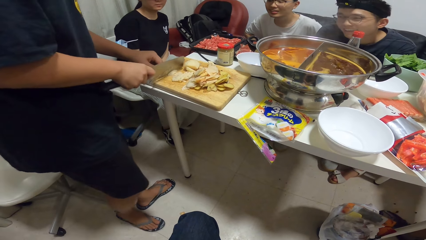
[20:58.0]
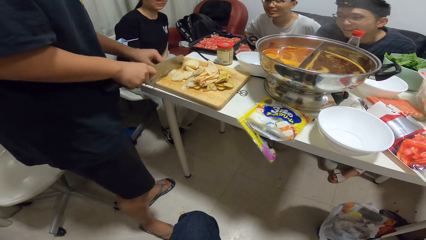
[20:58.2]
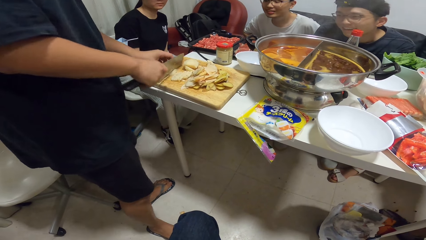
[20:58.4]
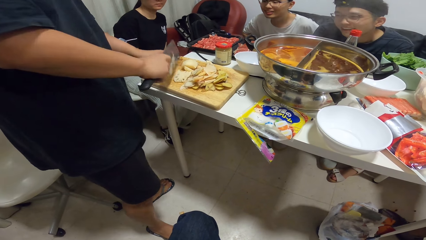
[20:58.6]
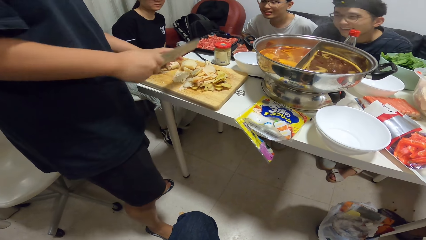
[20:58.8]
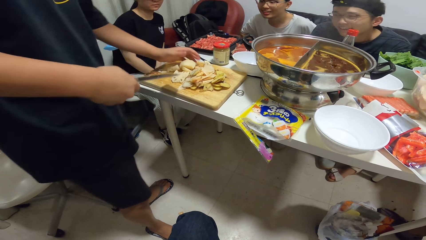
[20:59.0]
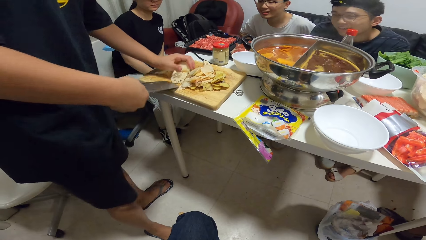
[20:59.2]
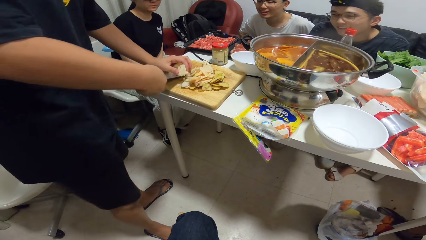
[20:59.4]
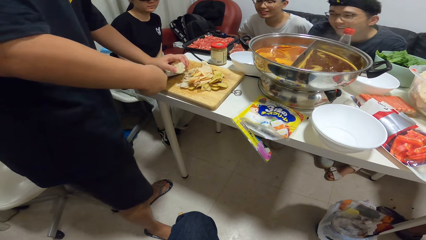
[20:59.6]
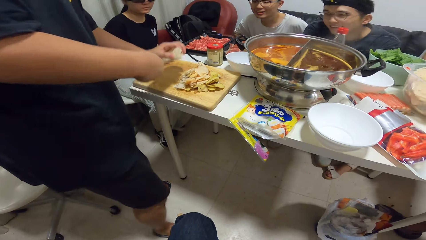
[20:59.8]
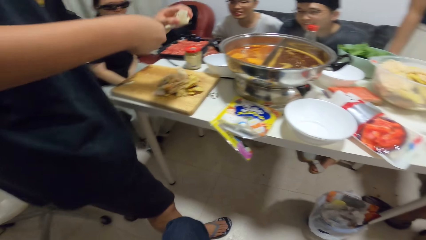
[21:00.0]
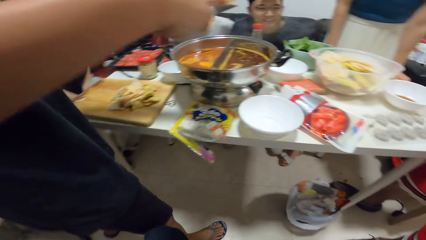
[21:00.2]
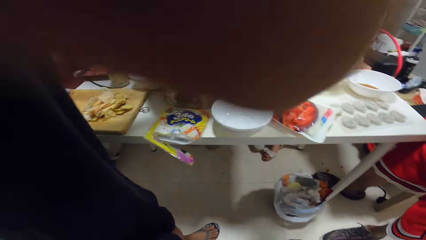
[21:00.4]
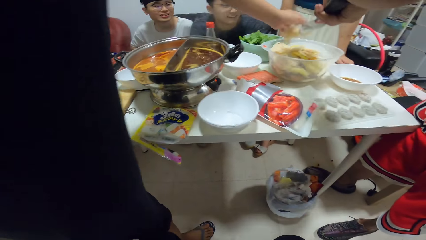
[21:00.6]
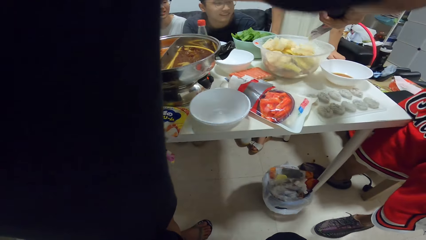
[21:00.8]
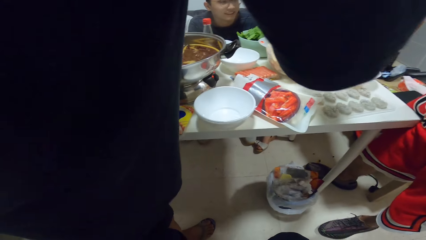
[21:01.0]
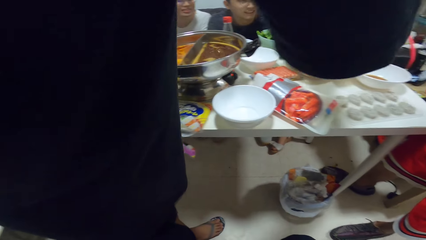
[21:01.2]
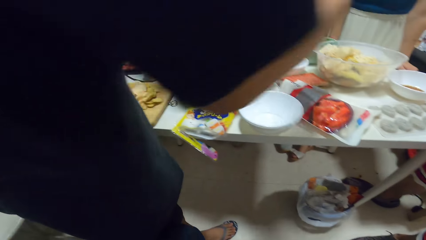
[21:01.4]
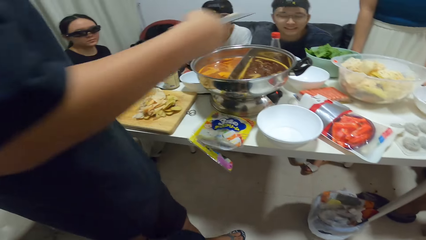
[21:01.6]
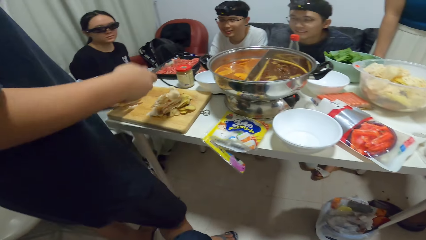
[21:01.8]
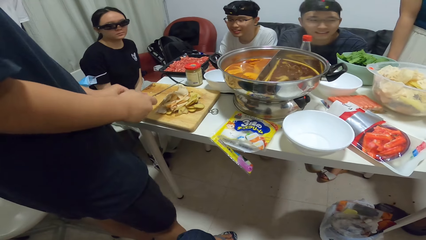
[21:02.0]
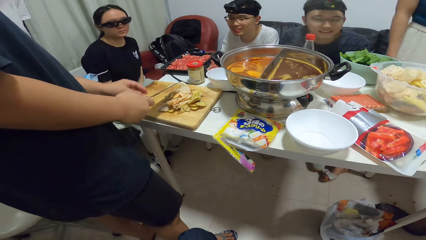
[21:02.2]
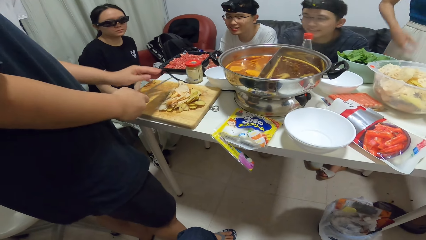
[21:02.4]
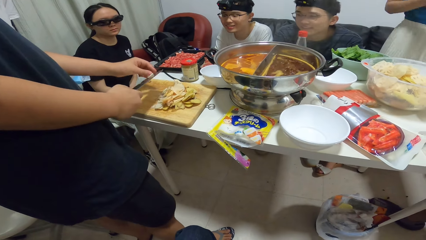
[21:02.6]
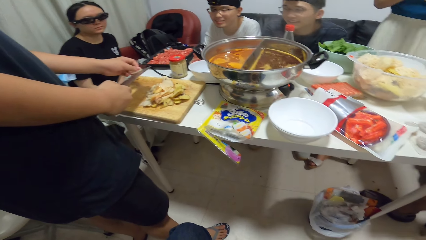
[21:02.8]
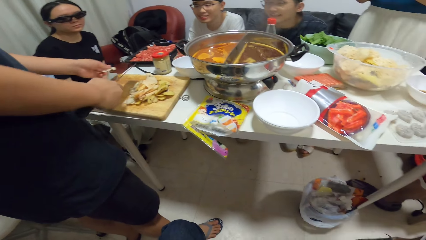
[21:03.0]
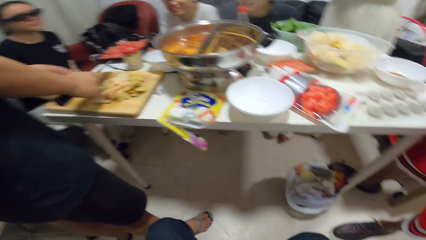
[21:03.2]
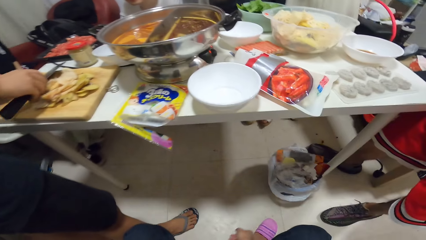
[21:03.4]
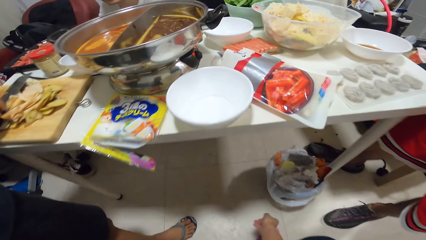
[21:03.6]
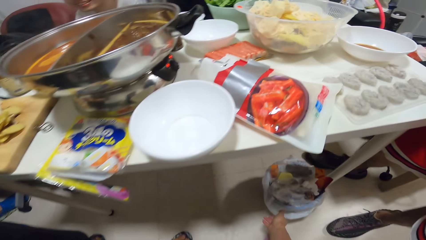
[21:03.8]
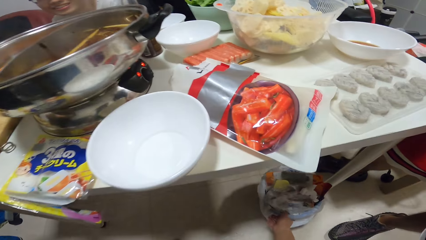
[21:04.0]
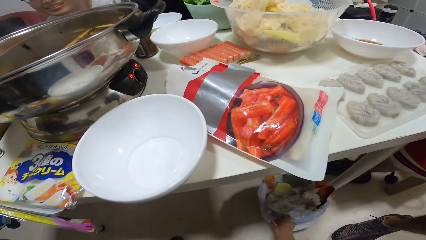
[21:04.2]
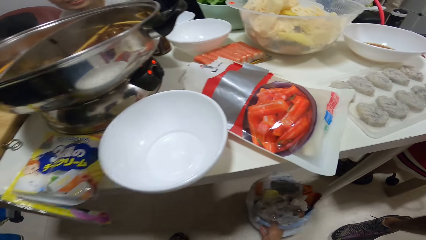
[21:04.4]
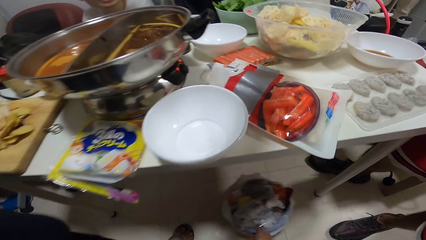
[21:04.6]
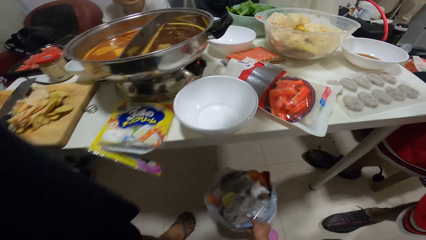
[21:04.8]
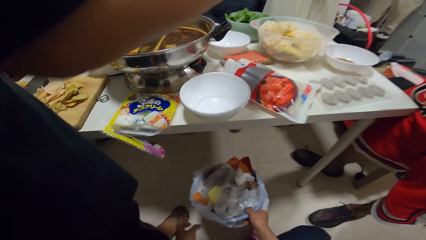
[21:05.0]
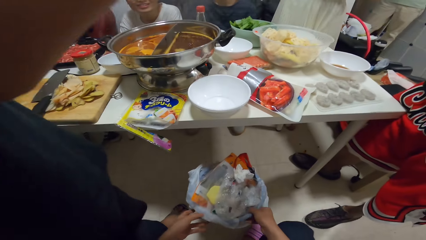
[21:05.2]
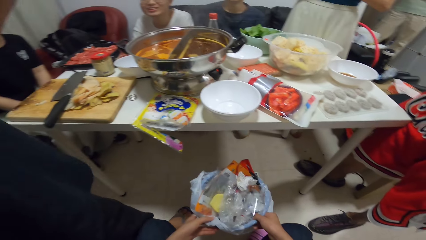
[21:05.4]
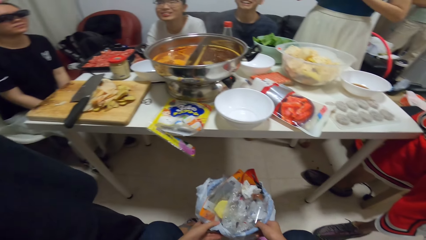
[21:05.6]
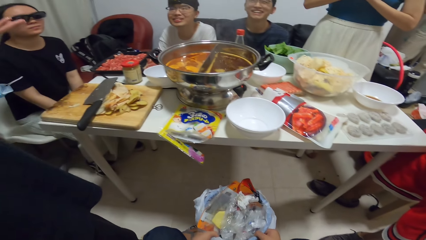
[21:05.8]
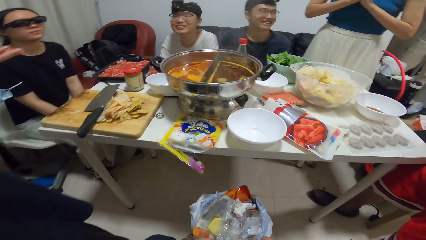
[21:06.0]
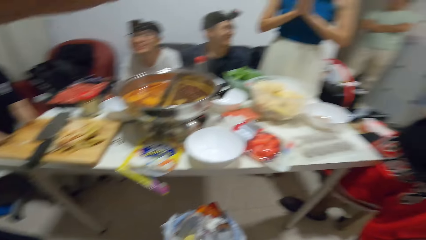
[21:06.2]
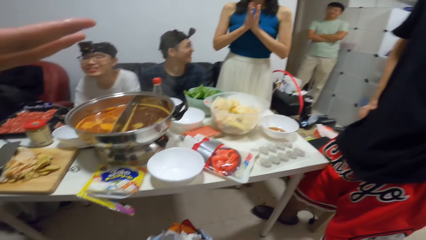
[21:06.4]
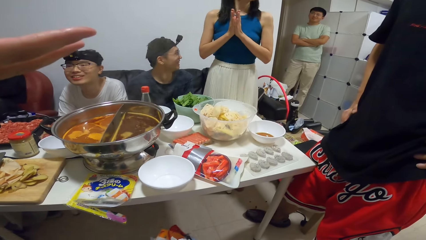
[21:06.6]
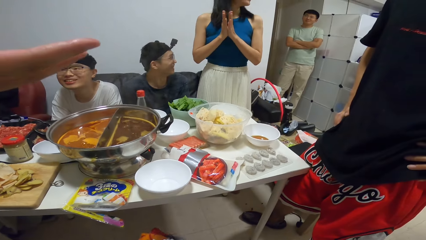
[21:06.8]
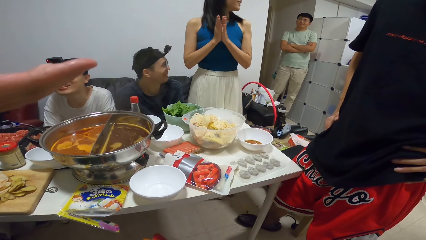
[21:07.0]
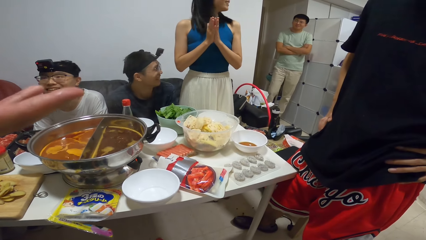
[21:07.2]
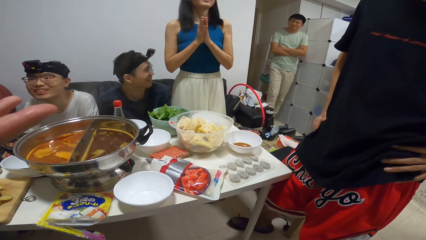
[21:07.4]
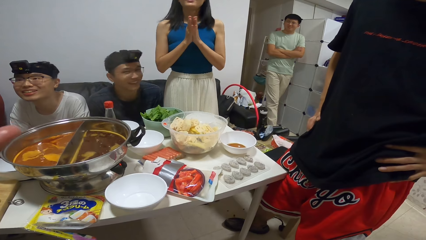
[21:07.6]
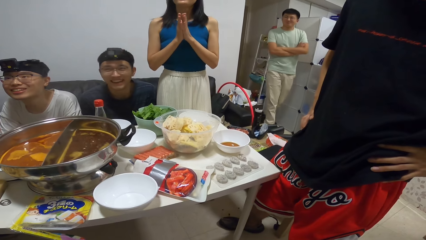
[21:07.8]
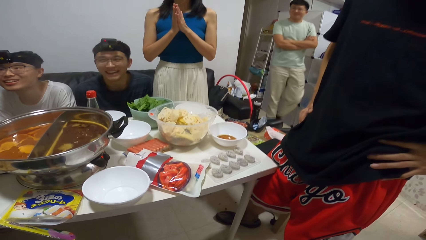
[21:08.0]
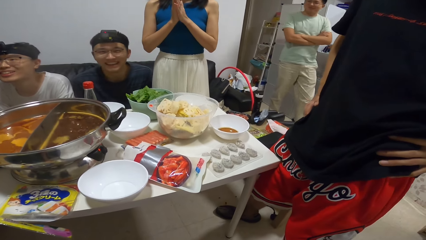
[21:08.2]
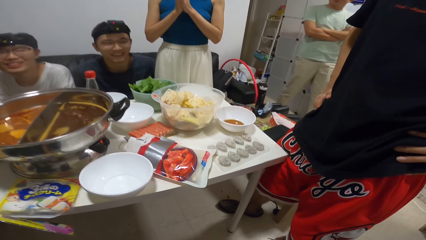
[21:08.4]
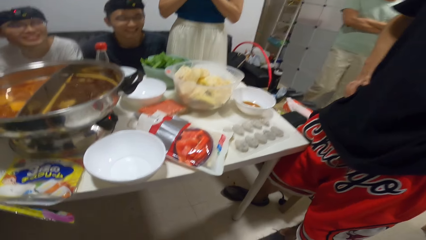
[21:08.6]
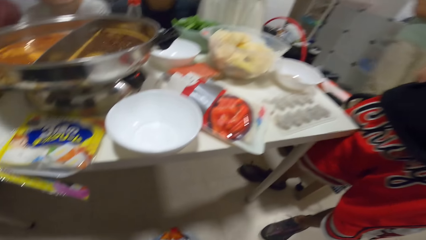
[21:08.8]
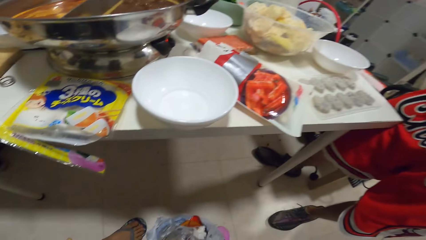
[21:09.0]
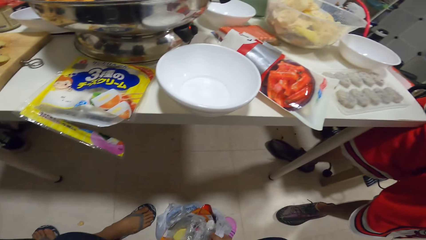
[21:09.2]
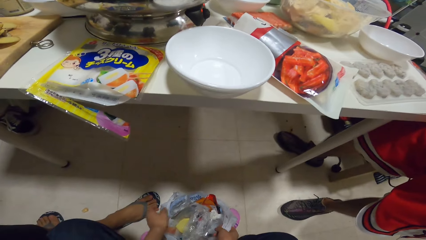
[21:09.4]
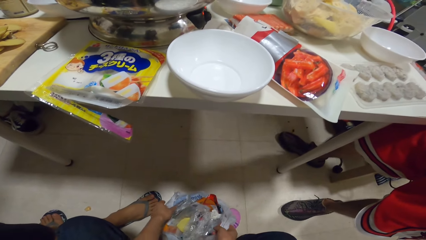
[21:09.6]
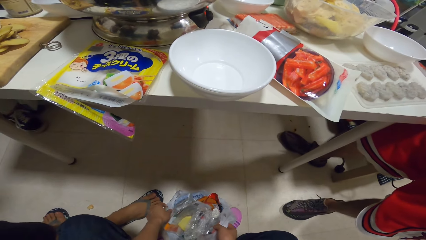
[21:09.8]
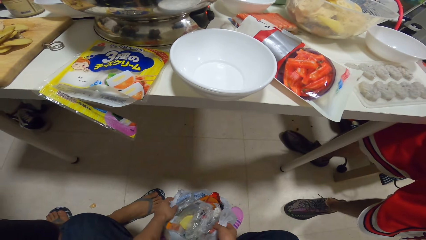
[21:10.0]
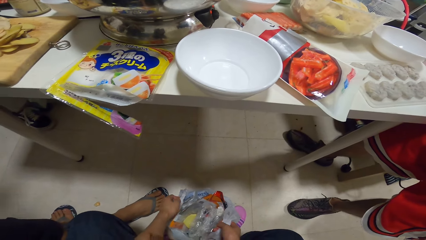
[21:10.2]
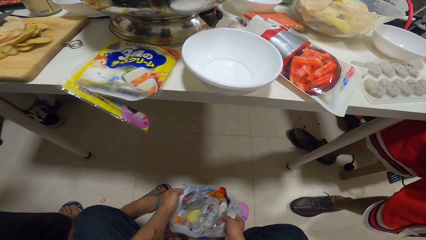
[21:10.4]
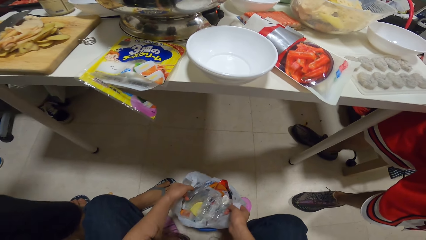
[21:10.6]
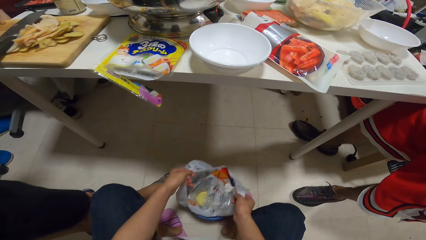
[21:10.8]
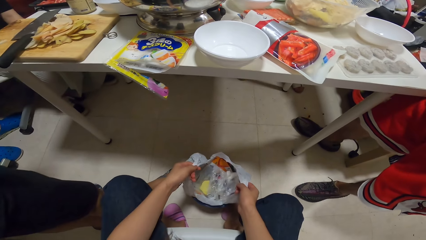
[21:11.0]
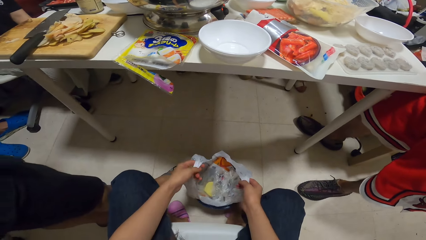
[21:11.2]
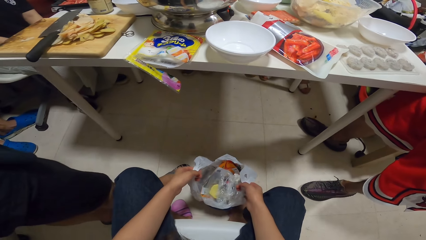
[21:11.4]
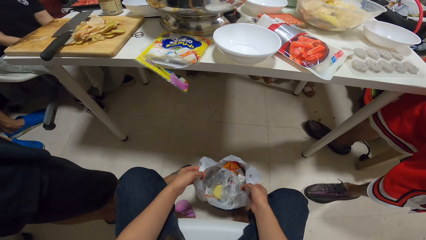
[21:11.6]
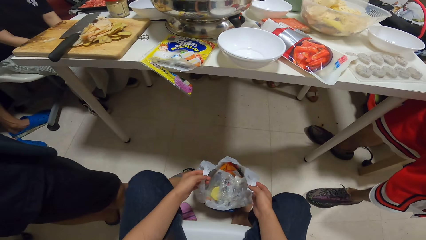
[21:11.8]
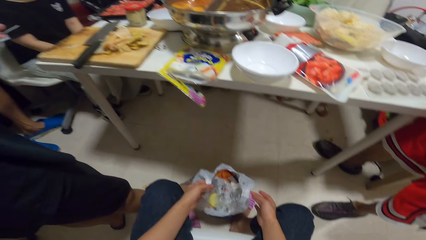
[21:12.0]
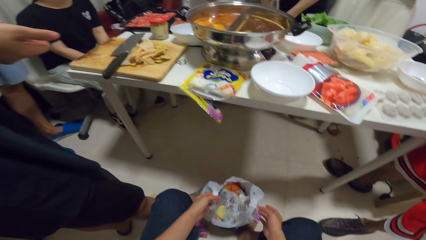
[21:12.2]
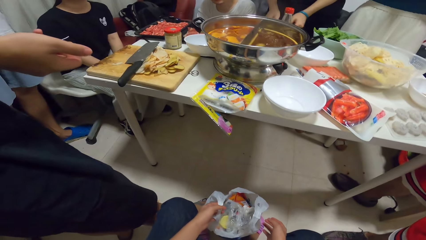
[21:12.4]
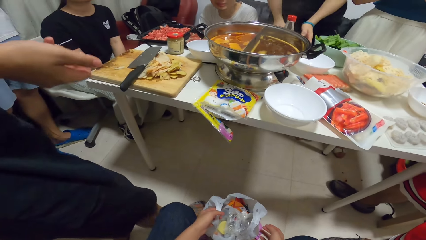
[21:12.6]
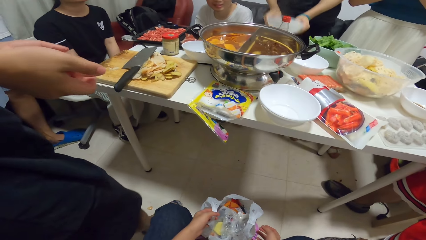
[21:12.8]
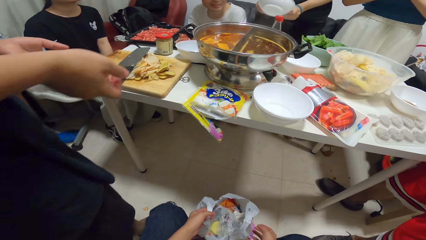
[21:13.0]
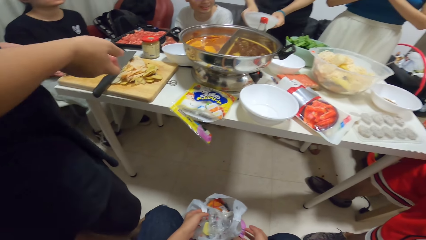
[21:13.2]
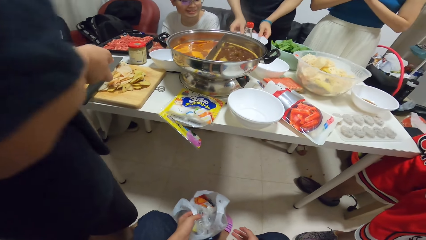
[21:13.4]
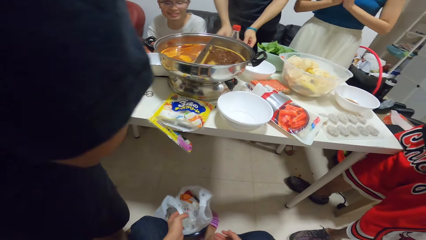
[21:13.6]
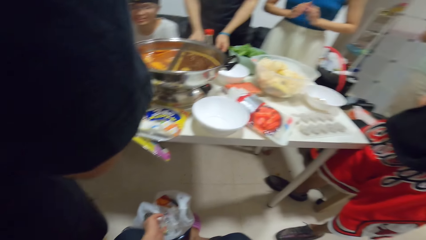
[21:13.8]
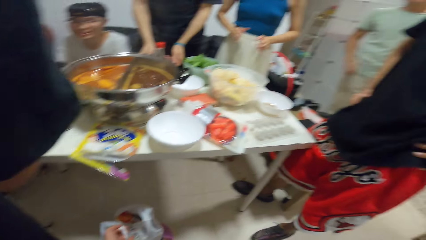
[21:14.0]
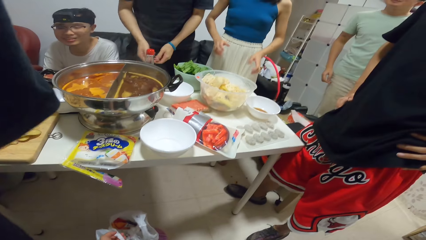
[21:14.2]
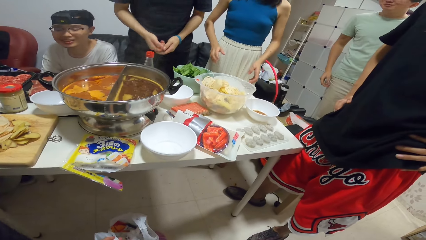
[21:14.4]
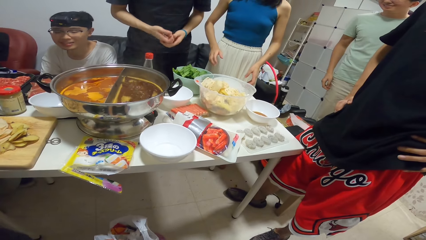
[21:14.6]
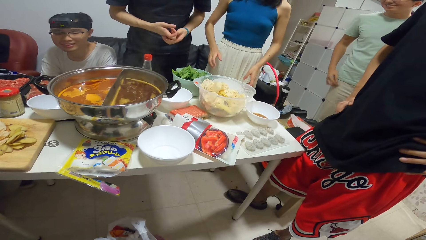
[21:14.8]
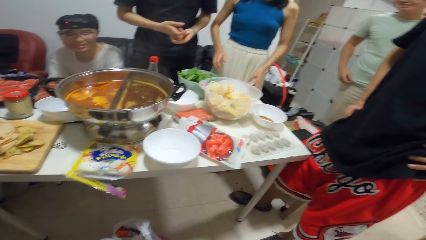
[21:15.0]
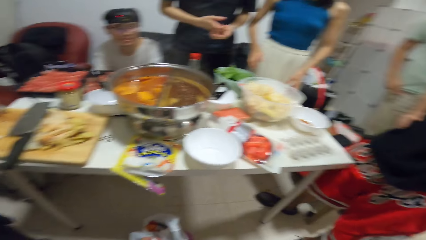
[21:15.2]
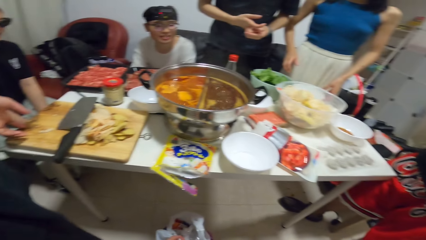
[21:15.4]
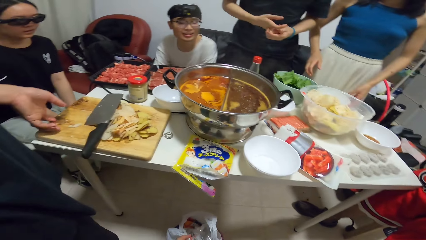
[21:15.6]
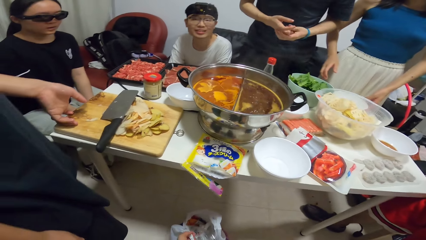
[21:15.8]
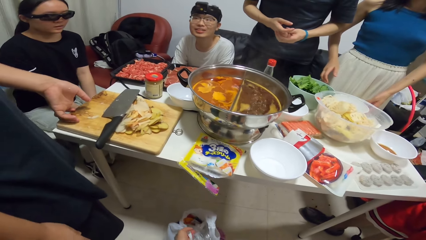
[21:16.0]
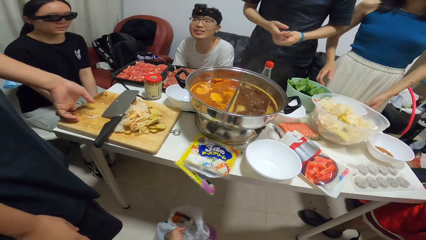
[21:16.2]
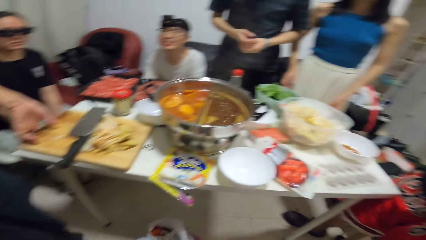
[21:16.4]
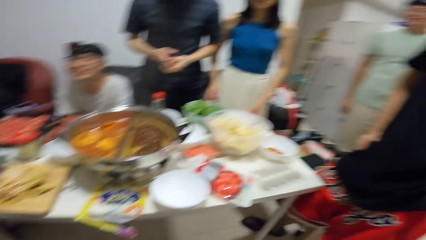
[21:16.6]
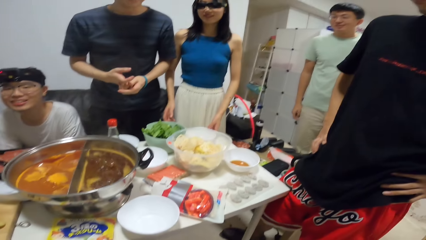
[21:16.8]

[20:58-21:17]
The man gathers the chopped potatoes on the chopping board with both hands. He puts the chopped potatoes into a plastic bowl on the table. He removes a small potato from the chopping knife with his left hand. The camera wearer lifts the trash can on the floor with her right hand. She holds the trash can with both hands. Another man walks towards the camera wearer. The camera wearer drops the trash can on the floor. She arranges the plastic bag in the trash can with both hands. A person takes the plastic bag. Another man lifts a plate on the table with both hands.
